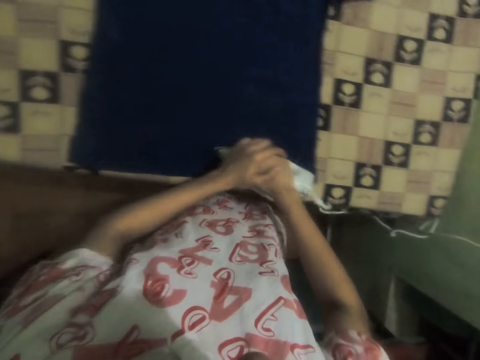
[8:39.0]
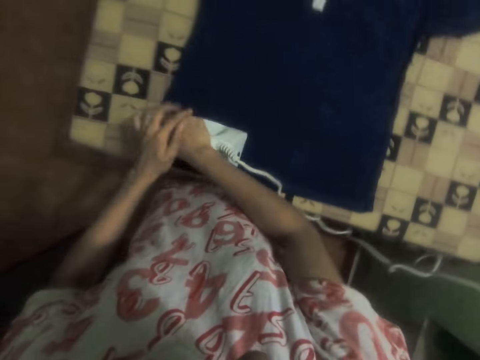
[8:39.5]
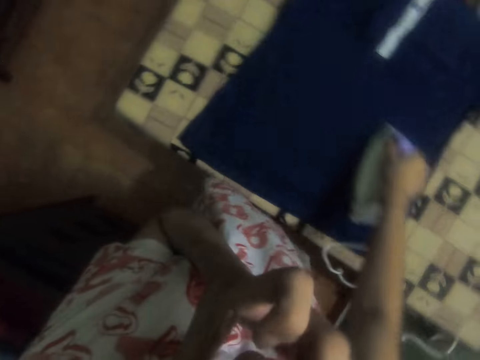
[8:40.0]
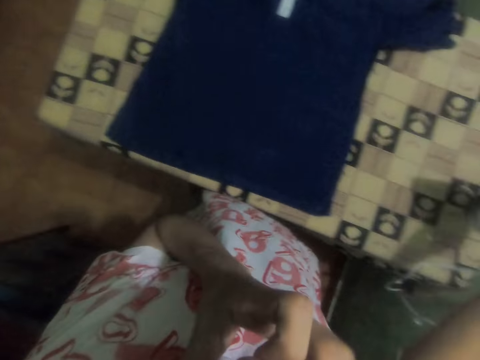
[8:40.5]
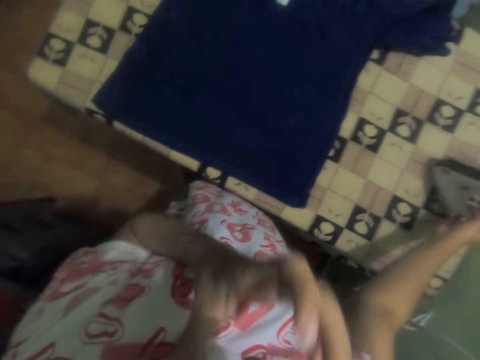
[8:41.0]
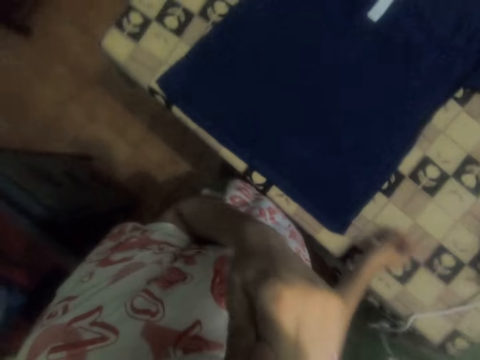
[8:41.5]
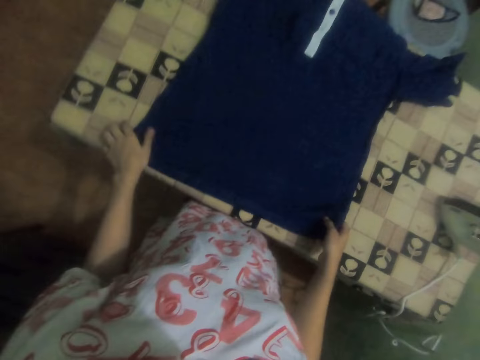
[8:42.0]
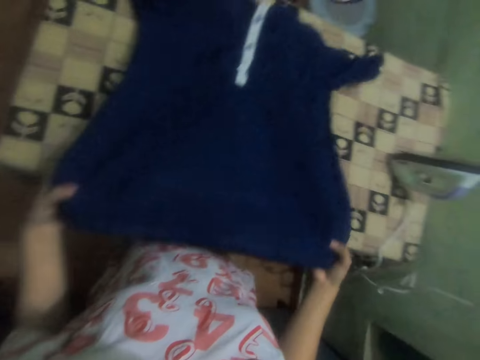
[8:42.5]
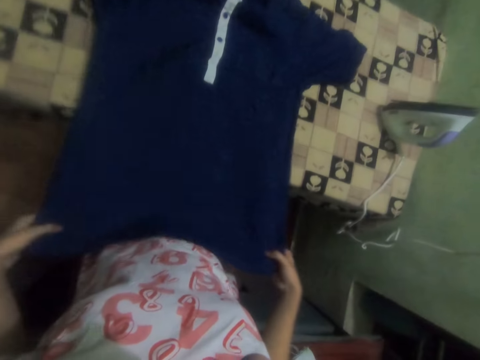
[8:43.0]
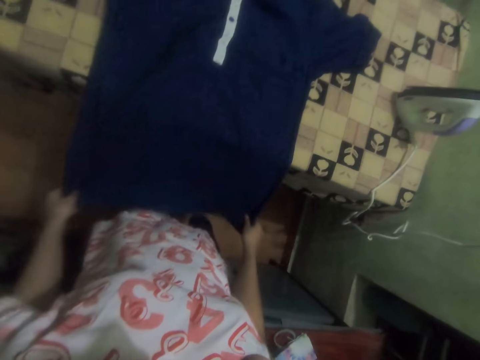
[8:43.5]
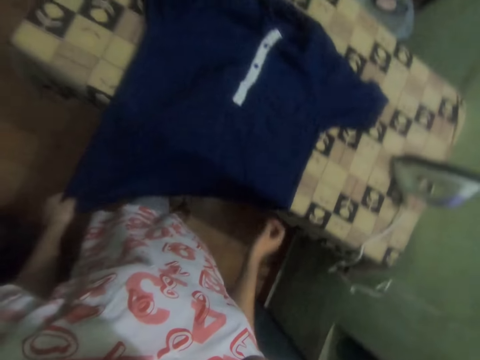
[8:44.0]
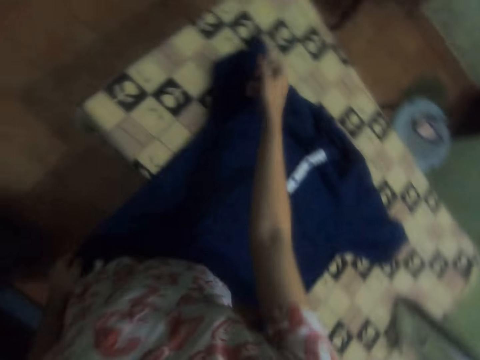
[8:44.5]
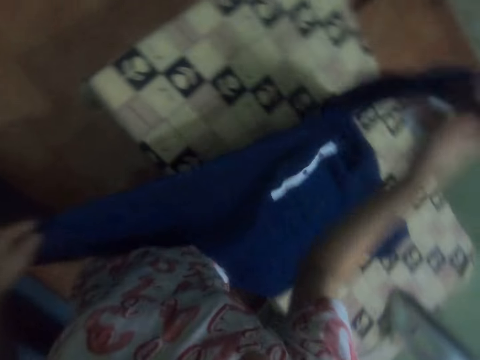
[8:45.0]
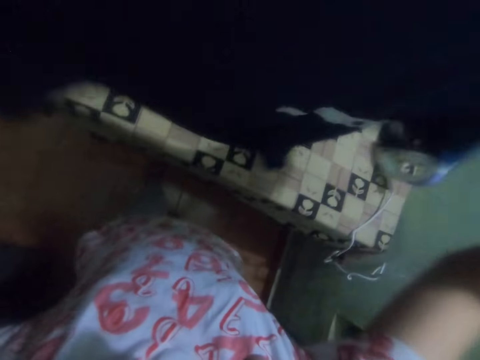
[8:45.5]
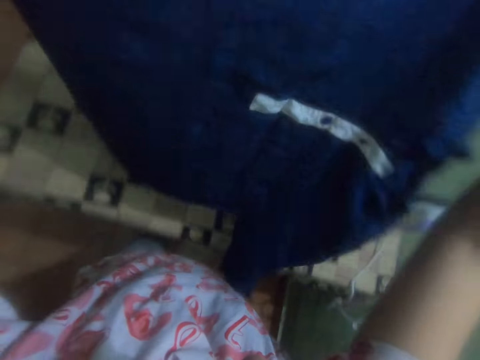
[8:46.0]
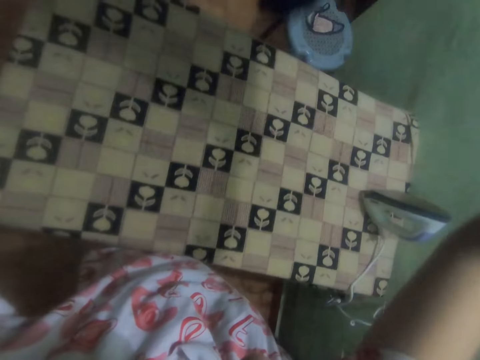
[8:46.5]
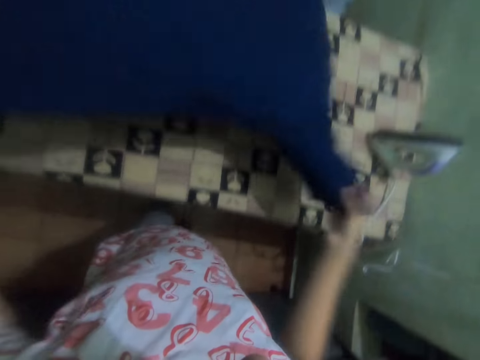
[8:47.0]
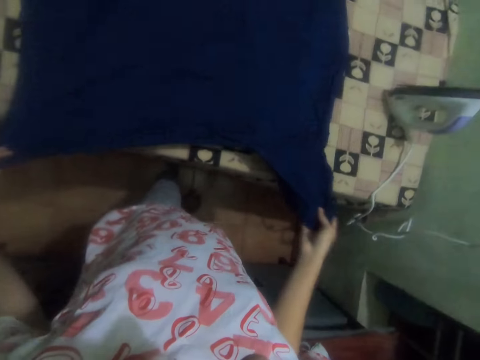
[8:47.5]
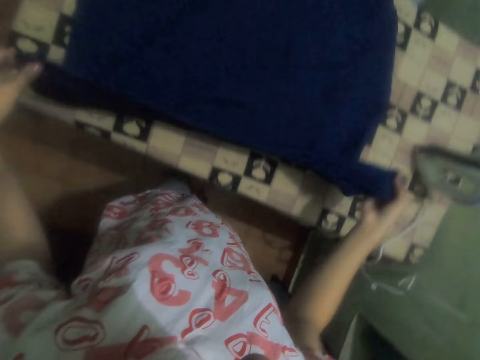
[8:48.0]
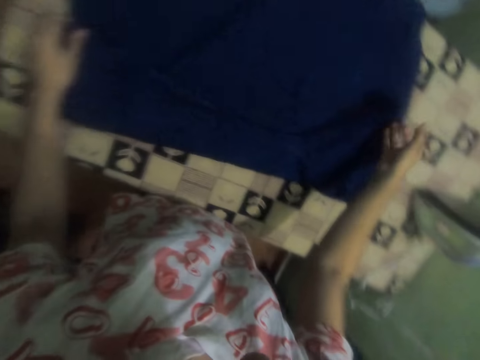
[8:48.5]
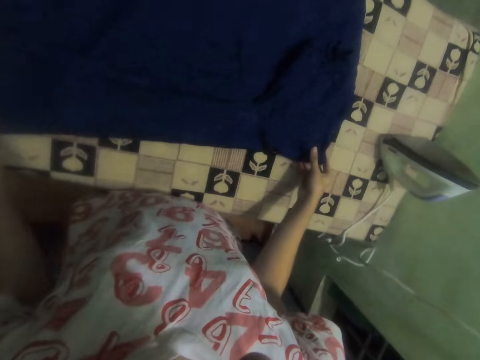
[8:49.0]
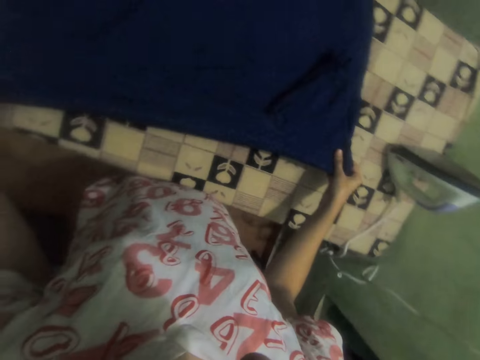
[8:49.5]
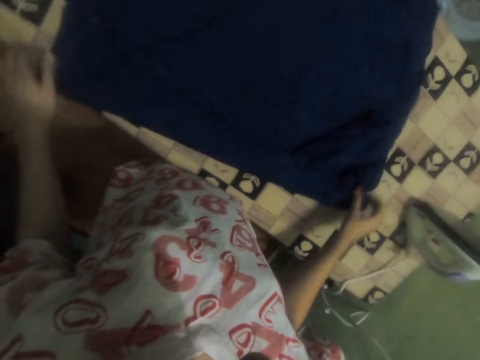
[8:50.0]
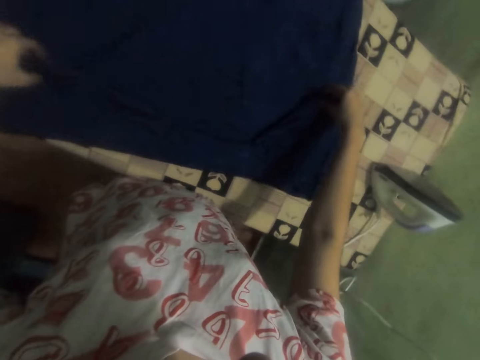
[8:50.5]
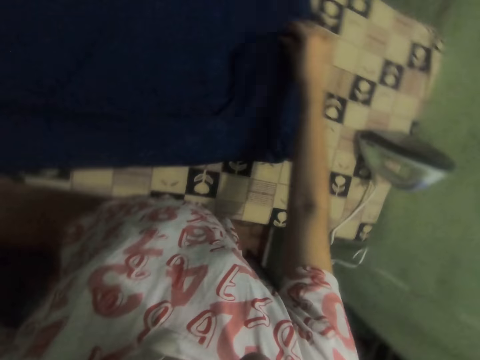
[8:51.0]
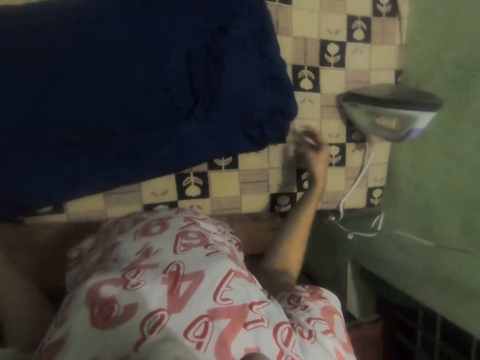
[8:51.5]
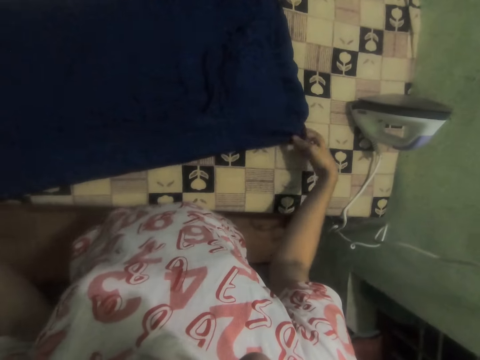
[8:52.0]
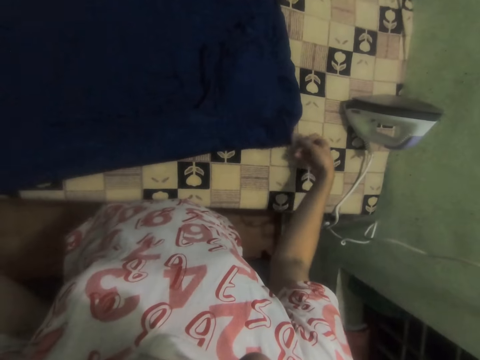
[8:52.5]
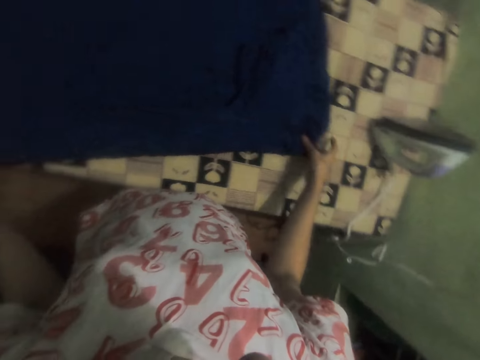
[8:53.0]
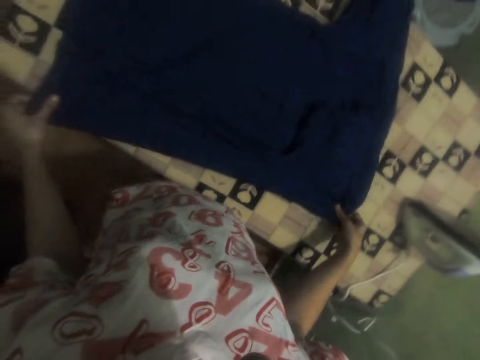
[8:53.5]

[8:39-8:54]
The camera wearer puts the iron on the table. They fold the t-shirt on the table. They turn the shirt. They fold the shirt.

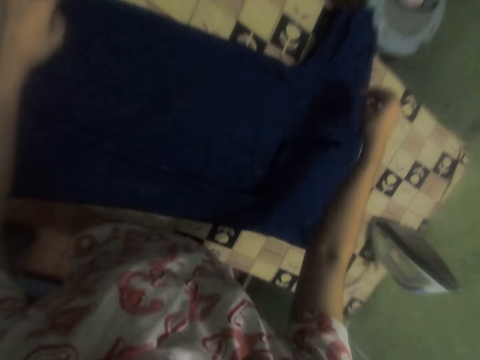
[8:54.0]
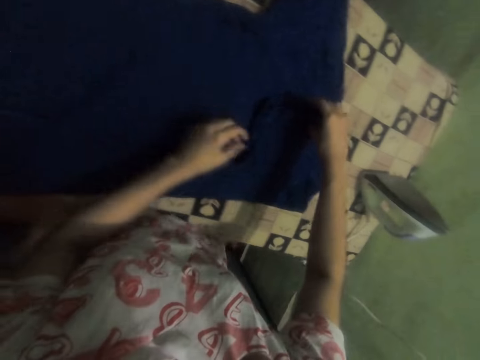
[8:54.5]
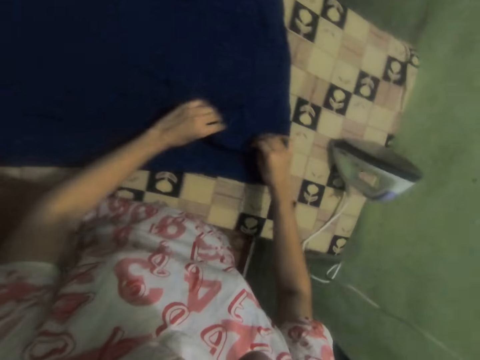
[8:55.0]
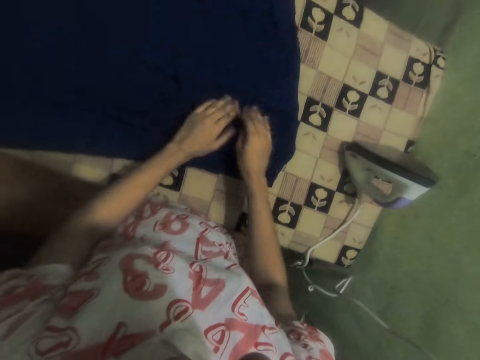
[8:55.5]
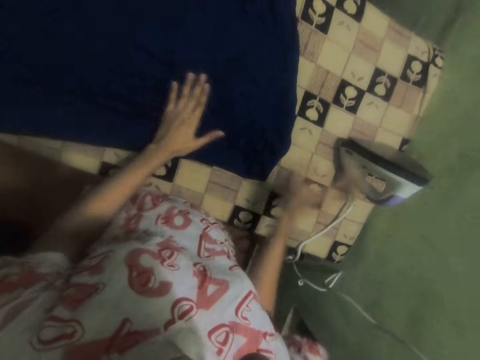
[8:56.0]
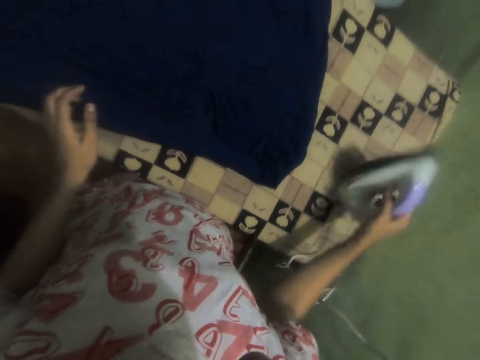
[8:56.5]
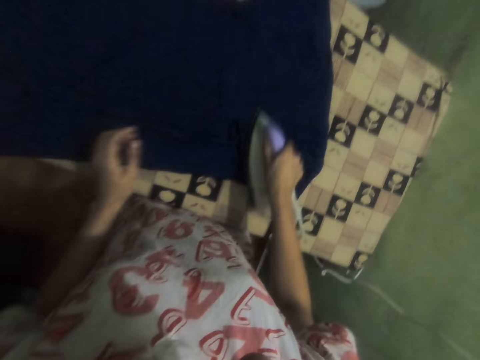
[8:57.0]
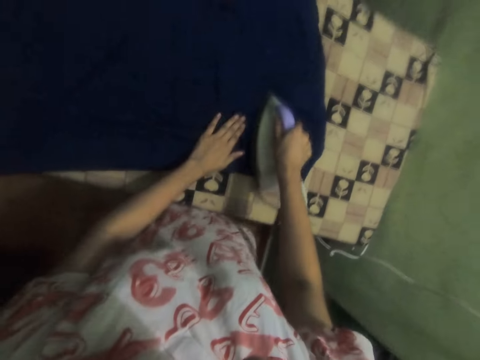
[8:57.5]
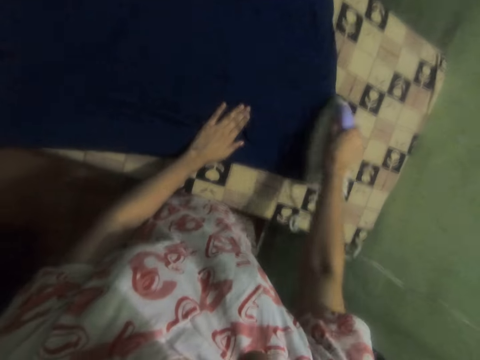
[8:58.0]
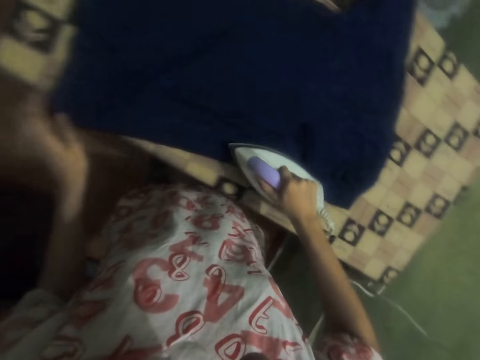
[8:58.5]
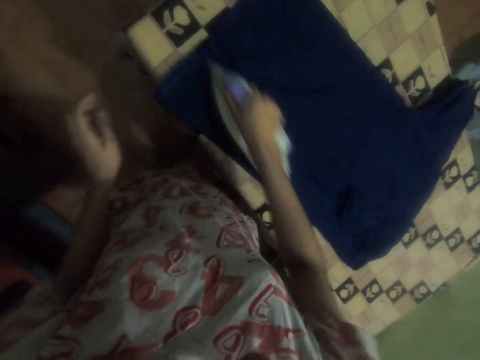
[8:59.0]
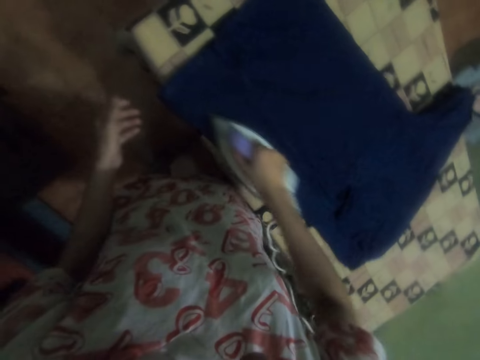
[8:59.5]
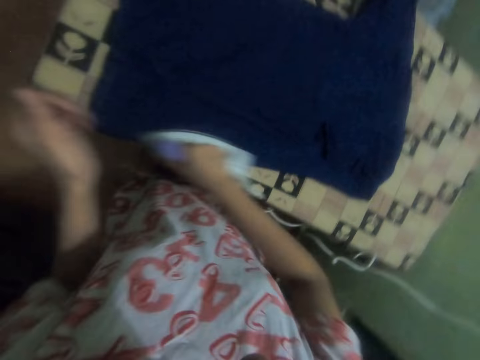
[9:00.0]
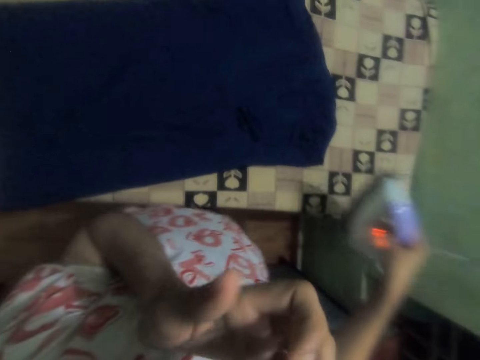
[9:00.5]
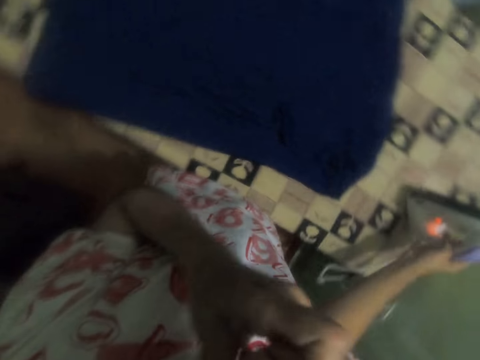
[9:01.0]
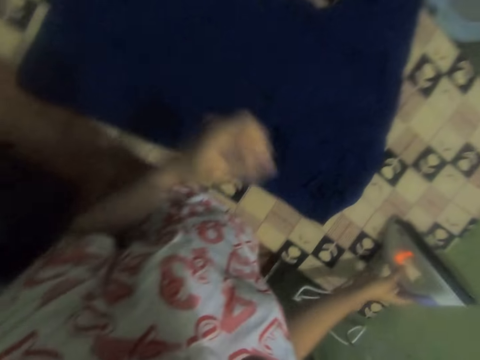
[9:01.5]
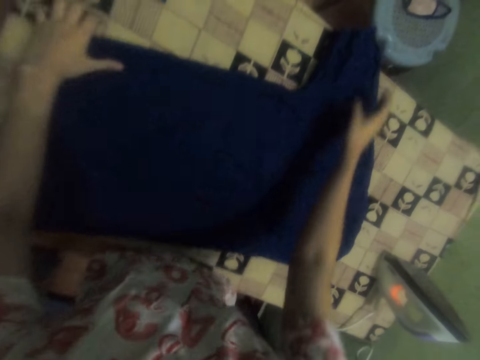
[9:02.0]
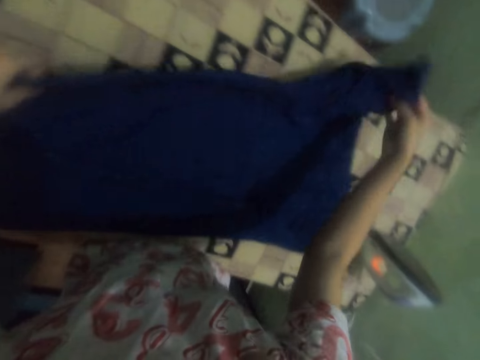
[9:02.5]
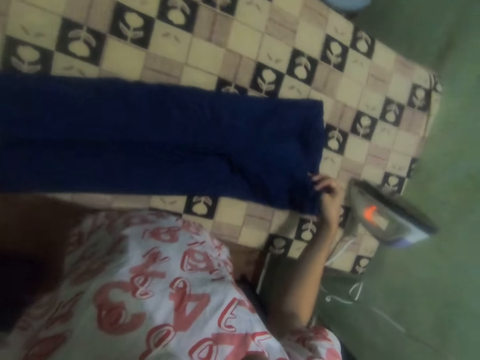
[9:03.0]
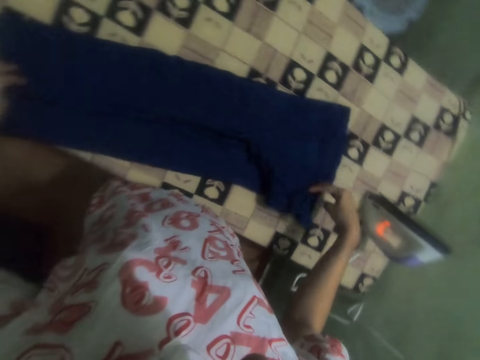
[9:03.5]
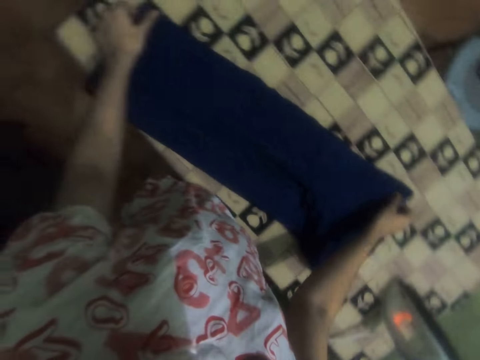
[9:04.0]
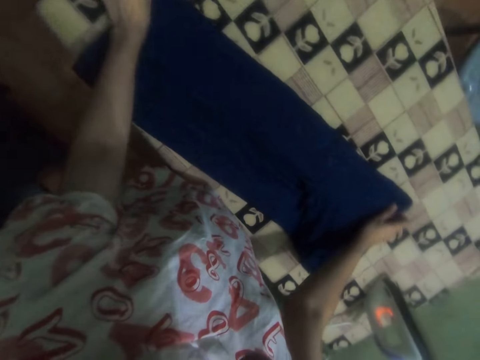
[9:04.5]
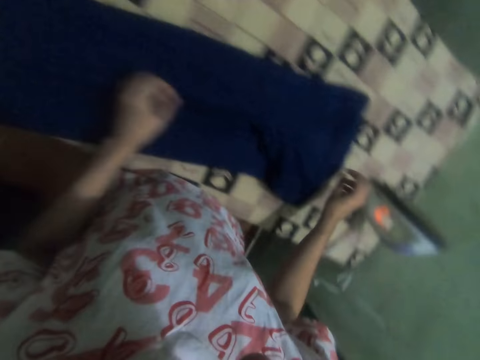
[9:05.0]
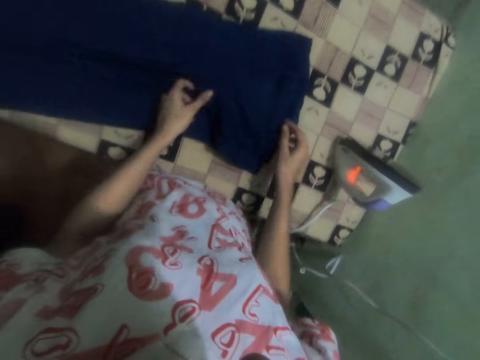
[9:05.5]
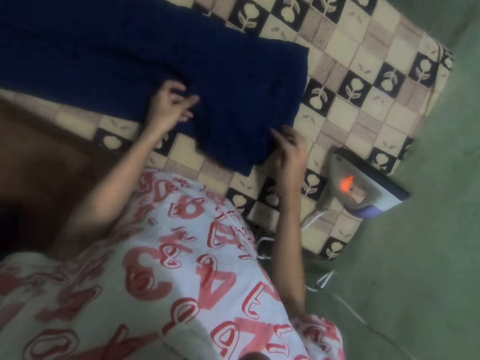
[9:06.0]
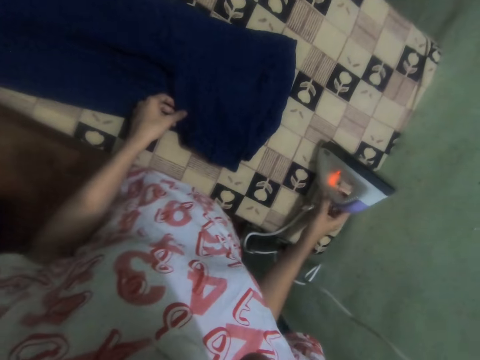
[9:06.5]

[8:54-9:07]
The camera wearer takes the iron from the table. They iron the t-shirt on the table. They fold the t-shirt on the table.
